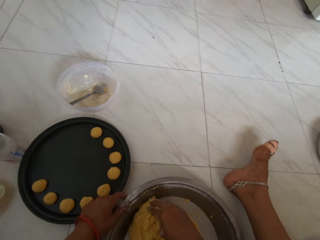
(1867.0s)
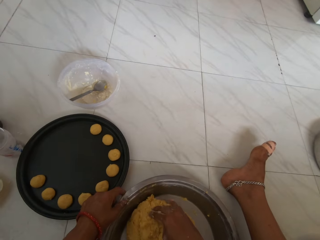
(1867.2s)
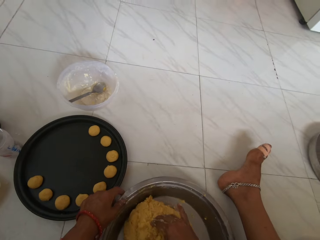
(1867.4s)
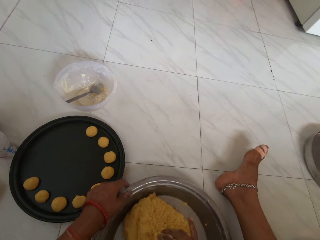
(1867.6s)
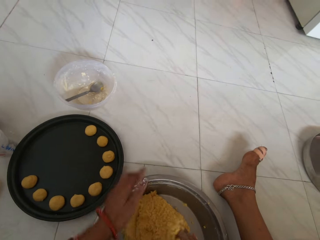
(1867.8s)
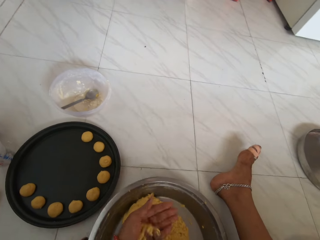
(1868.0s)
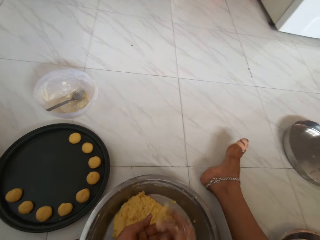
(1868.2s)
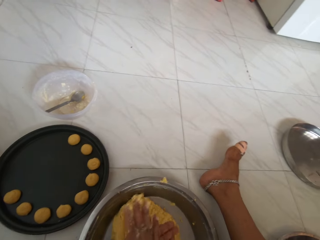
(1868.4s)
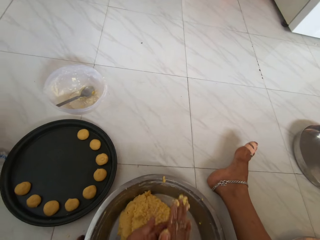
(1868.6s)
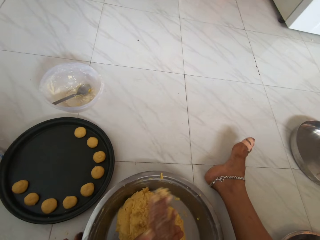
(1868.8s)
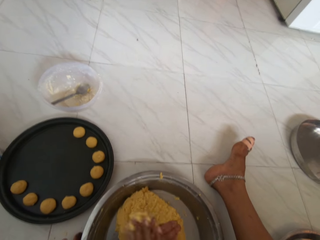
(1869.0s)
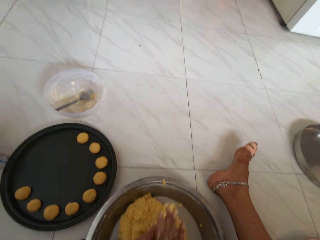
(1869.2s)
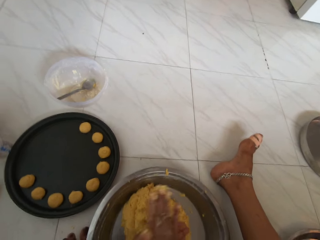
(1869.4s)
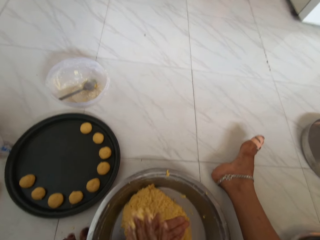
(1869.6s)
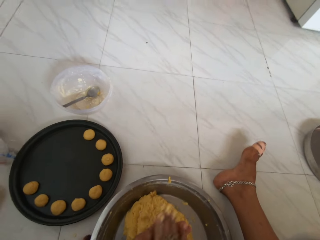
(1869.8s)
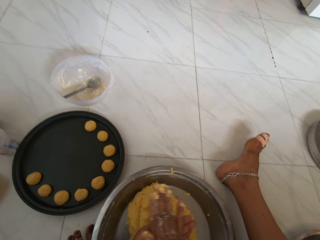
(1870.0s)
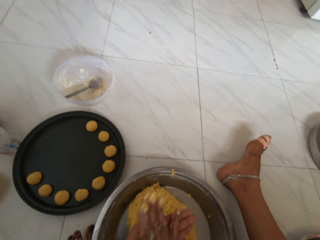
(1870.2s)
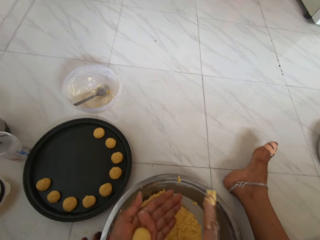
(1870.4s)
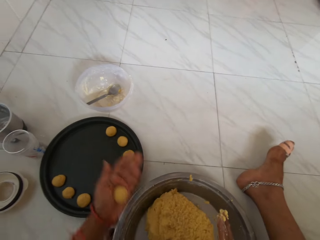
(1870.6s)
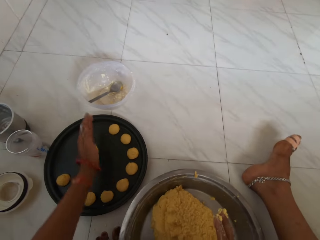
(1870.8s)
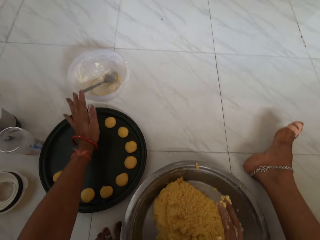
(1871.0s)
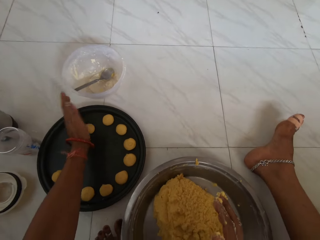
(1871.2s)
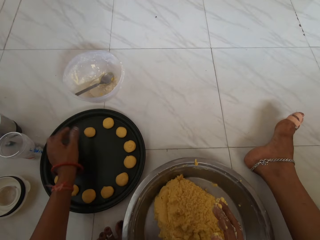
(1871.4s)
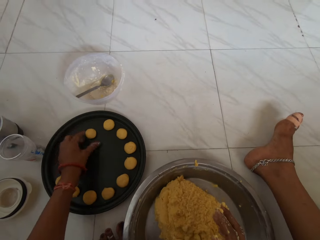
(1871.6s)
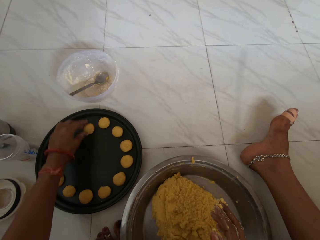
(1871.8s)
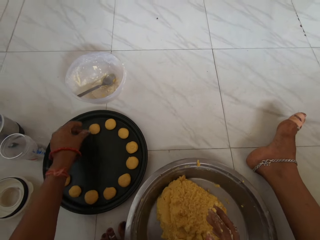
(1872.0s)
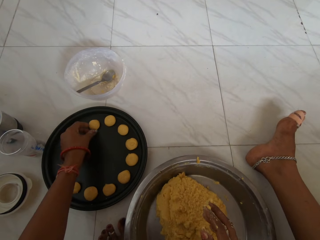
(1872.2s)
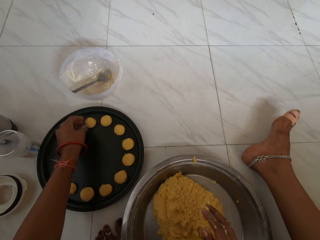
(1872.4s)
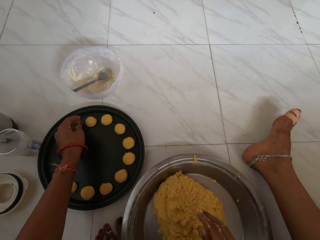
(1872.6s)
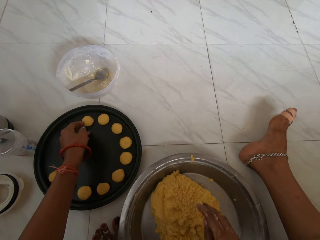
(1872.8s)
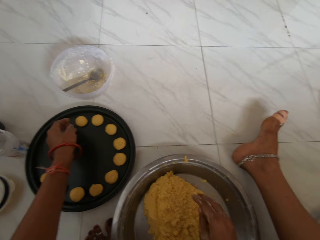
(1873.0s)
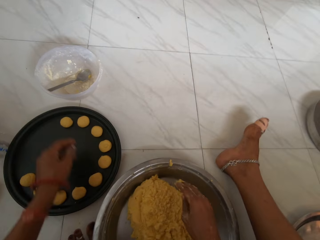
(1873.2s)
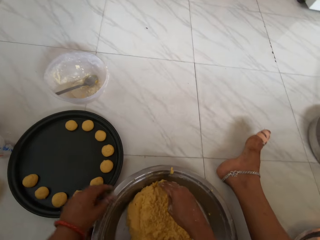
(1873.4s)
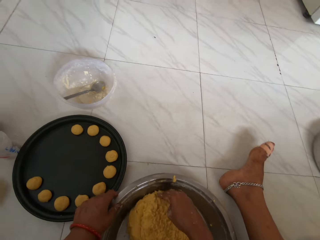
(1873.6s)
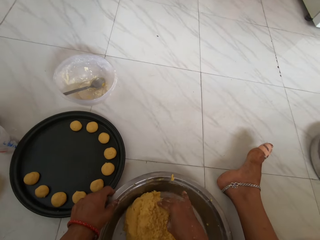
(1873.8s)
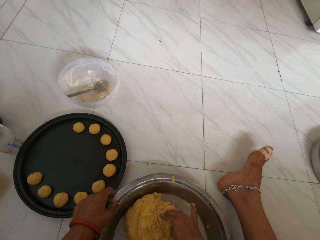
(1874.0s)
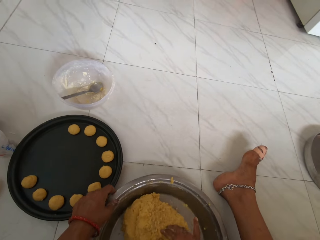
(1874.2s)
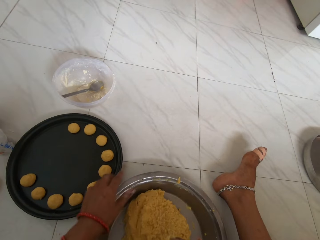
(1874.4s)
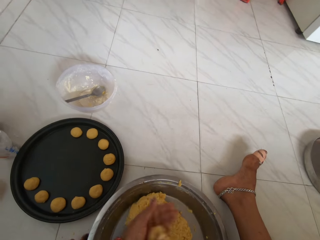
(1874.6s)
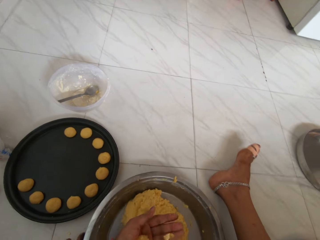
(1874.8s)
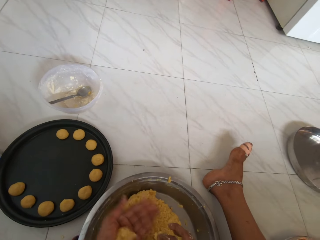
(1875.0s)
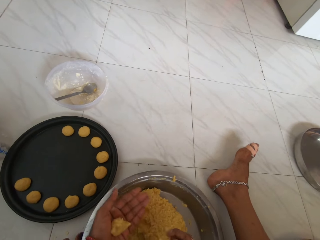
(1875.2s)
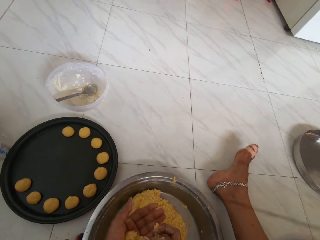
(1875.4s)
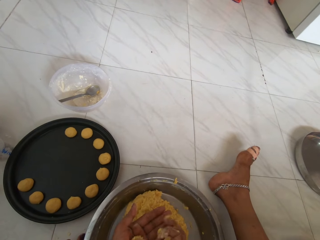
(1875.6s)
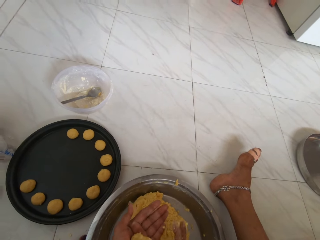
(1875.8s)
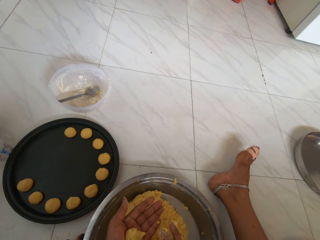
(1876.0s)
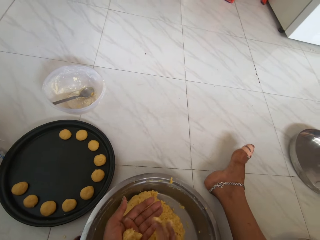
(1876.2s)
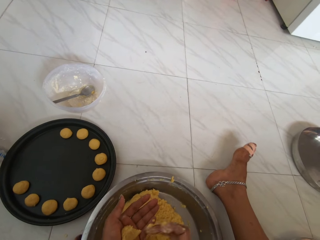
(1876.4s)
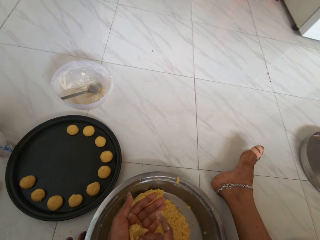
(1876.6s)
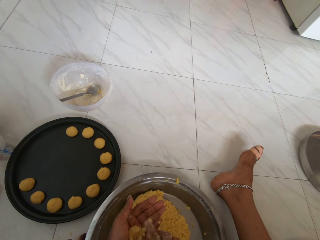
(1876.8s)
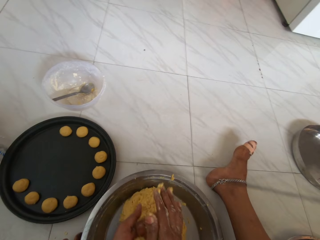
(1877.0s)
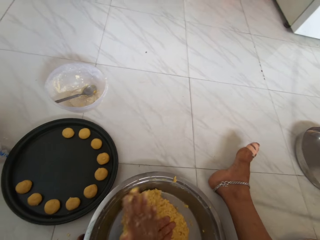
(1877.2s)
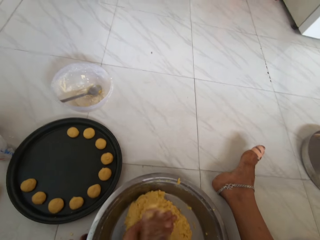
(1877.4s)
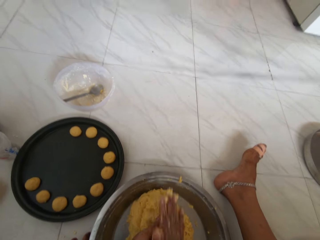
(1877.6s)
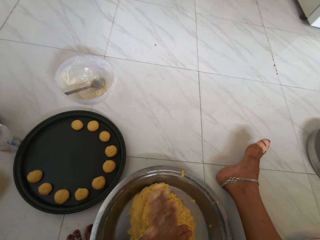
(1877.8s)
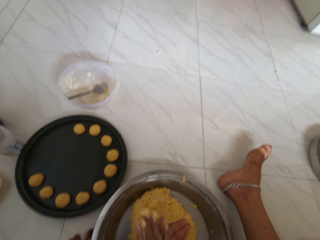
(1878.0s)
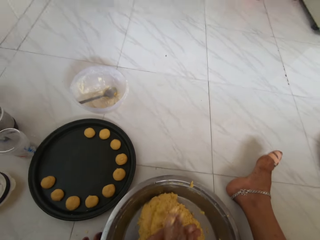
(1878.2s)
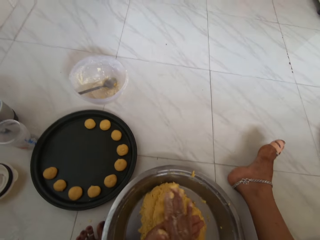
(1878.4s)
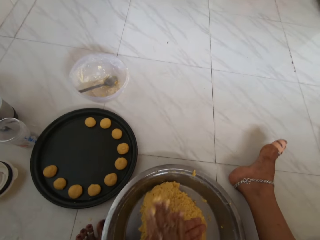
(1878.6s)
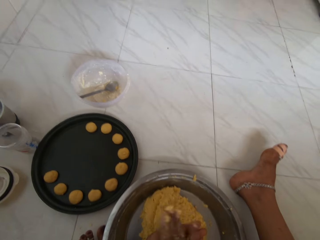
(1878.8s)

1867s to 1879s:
The camera wearer packs part of the dough from the plate with her right hand. She rolls part of the dough into a ball with both hands. She places the ball of dough on the tray with her left hand. She packs part of the dough from the plate with her right hand. She places the dough on the palm. She rolls part of the dough into a ball with both hands.

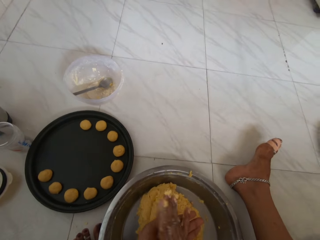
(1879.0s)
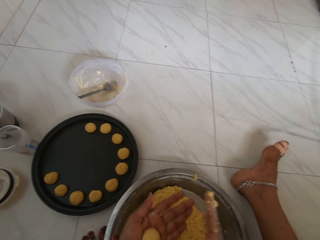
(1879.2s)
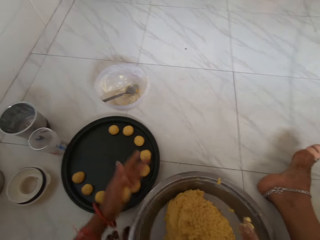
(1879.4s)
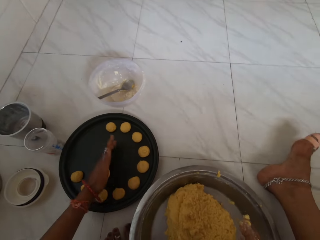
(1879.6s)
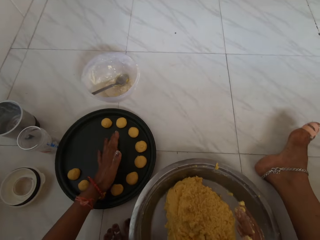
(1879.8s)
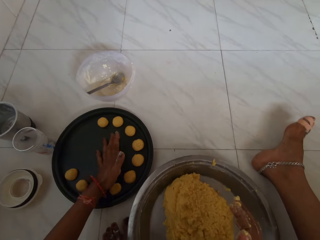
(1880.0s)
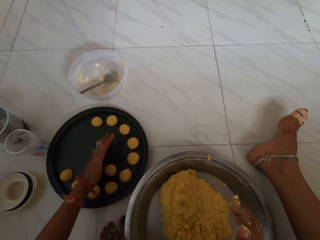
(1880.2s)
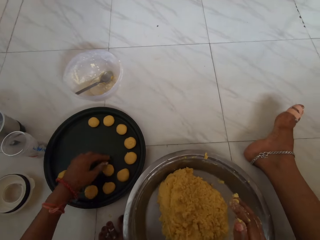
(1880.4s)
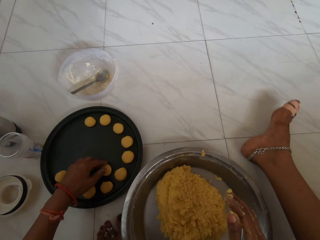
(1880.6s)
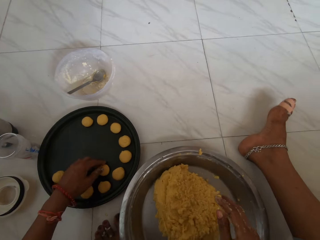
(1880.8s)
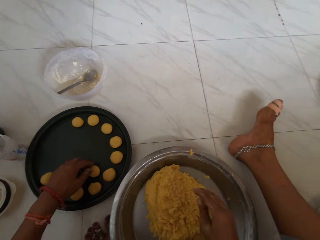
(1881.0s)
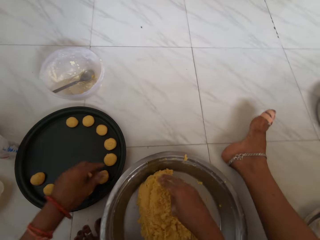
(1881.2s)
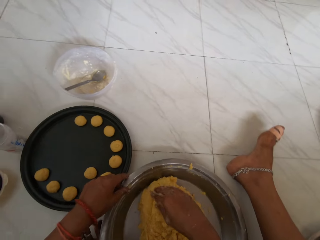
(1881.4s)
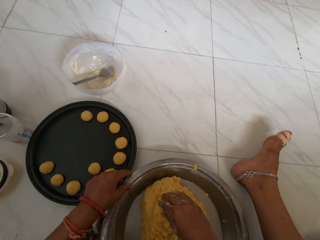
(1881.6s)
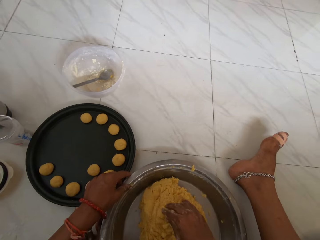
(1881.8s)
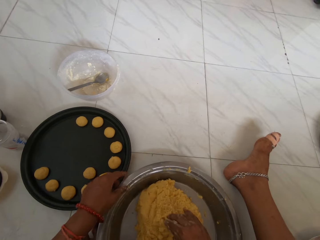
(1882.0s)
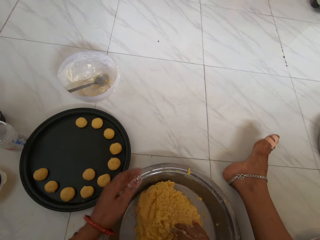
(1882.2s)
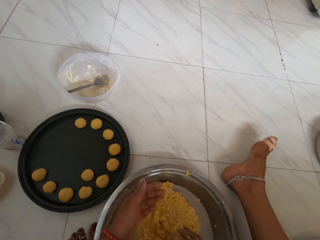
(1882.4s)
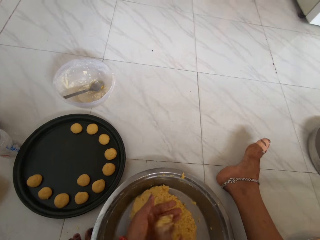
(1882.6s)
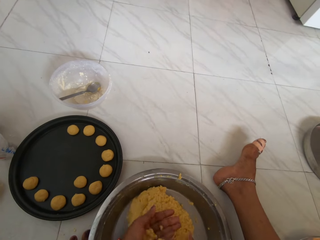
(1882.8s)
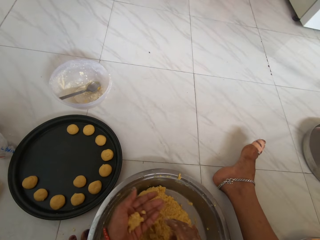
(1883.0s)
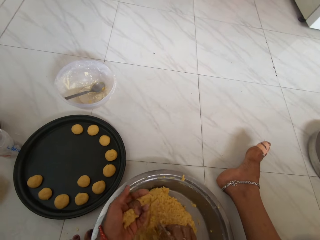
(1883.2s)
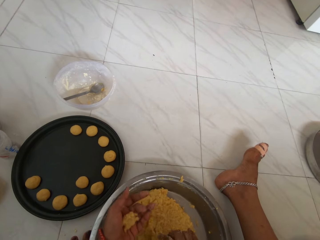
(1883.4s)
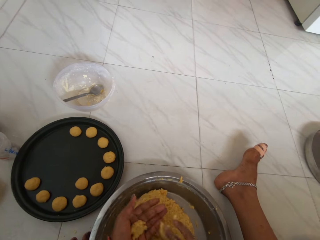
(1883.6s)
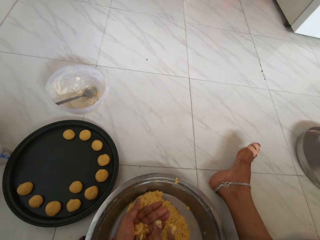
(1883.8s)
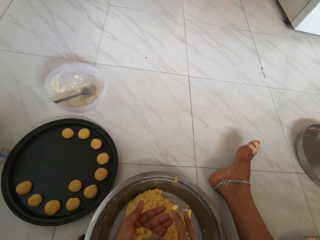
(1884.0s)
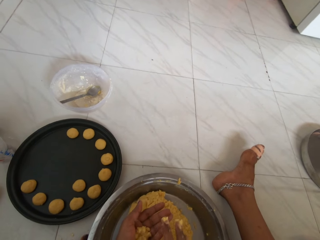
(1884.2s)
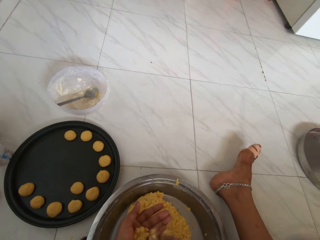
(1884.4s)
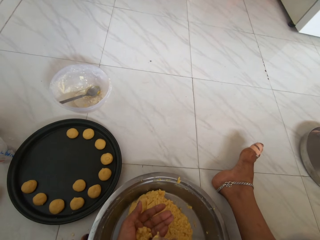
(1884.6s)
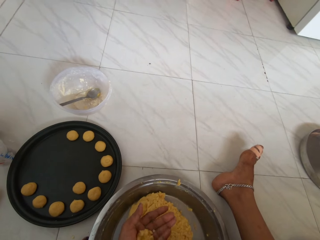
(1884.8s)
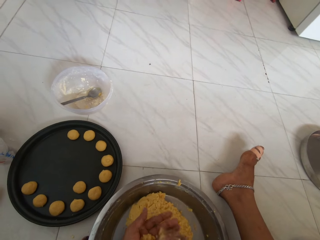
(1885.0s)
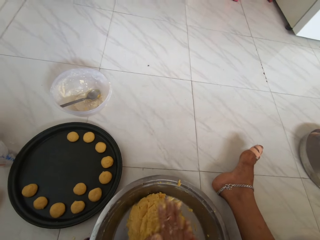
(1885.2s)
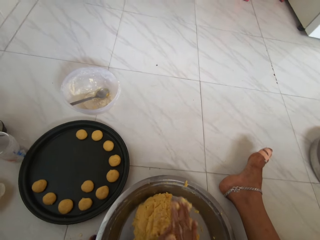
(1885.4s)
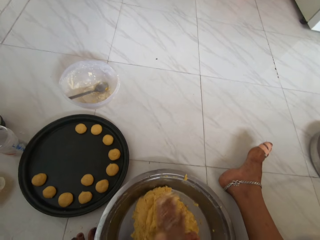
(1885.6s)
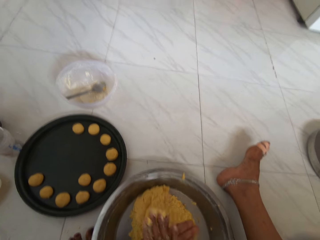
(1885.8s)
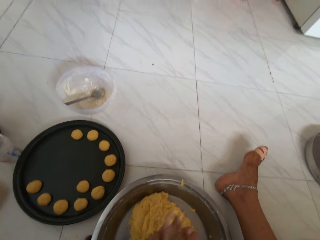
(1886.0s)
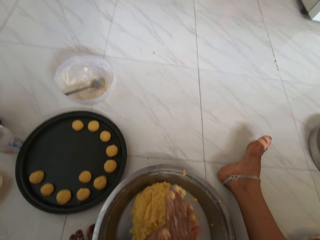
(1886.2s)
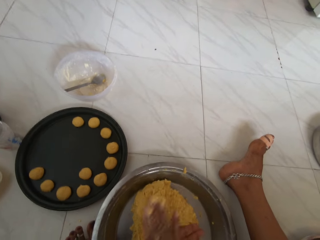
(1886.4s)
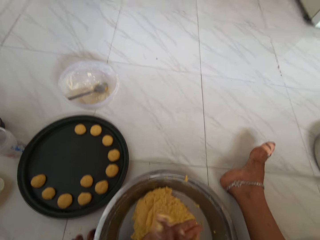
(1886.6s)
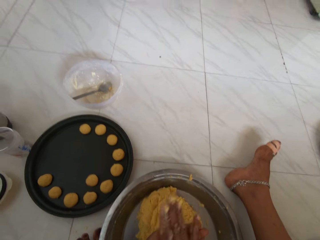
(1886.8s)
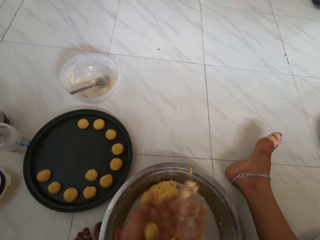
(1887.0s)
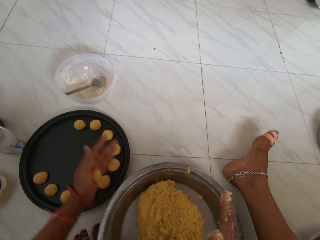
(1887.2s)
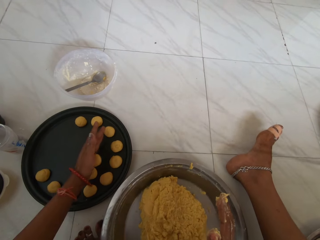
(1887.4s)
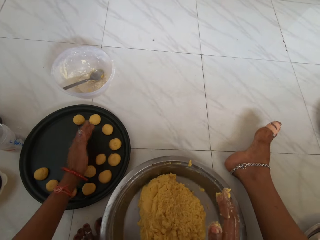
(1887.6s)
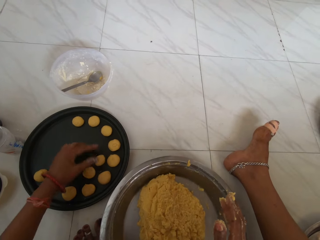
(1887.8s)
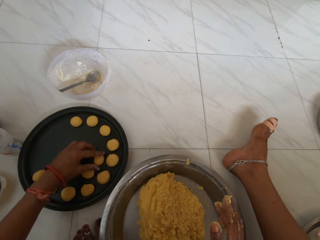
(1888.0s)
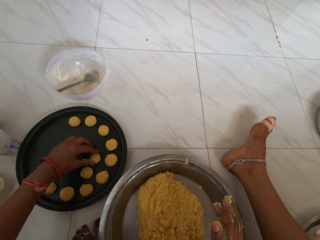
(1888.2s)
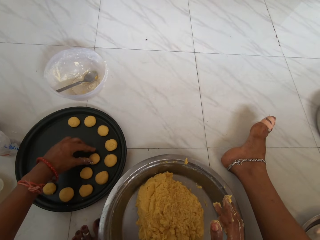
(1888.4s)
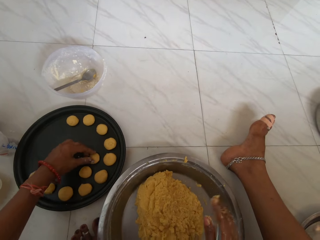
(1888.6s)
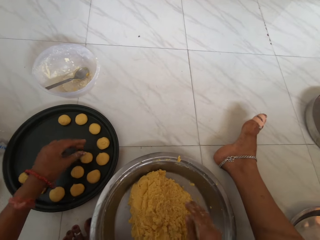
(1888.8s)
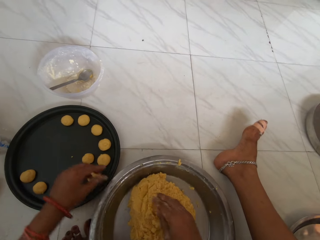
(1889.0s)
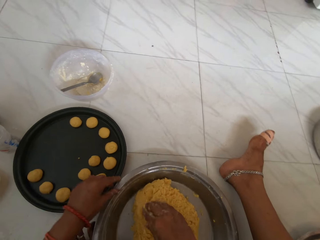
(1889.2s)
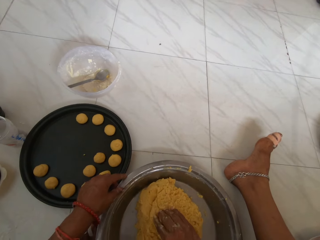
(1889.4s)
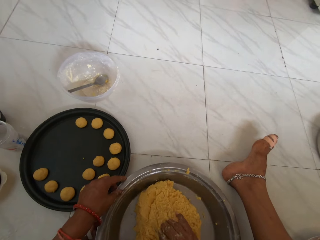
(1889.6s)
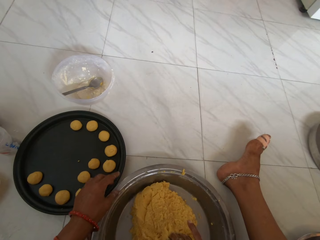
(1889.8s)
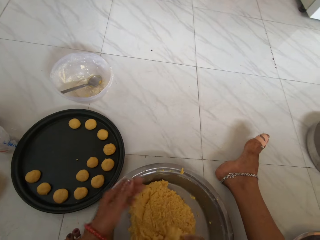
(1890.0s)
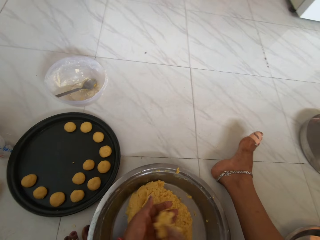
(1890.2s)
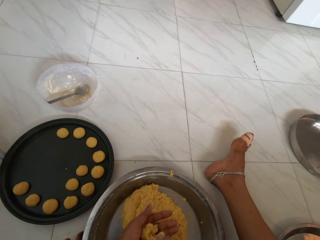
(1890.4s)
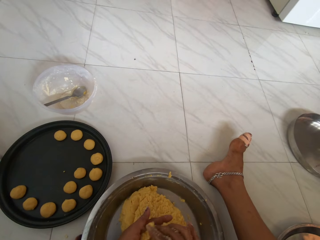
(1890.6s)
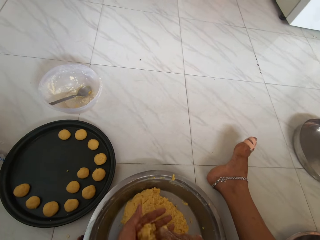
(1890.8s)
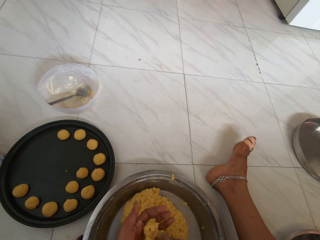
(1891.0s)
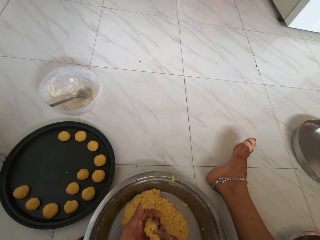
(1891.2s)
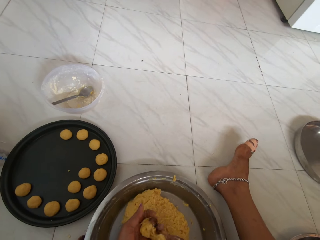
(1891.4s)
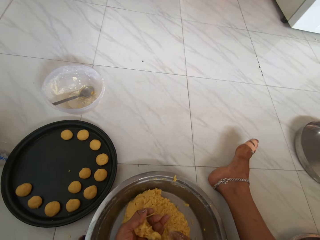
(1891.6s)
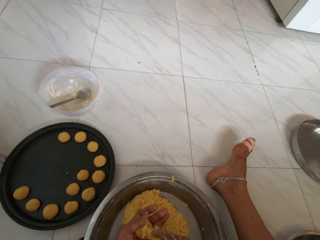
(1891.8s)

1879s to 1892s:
The camera wearer places the ball of dough on the tray with her left hand. She packs part of the dough from the plate with her right hand. She places the dough on the palm. She rolls part of the dough into a ball with both hands. She places the ball of dough on the tray with her left hand. She packs part of the dough from the plate with her right hand. She places the dough on the palm.
